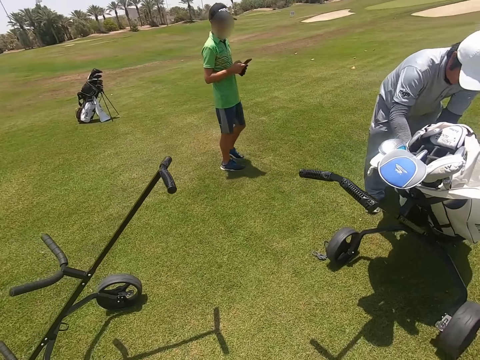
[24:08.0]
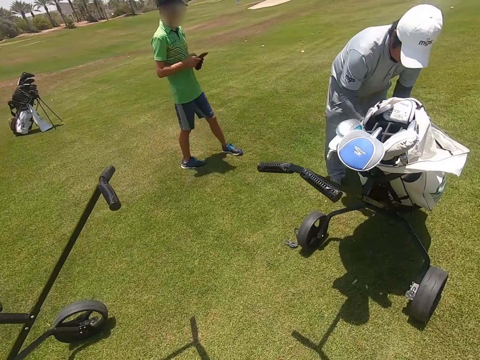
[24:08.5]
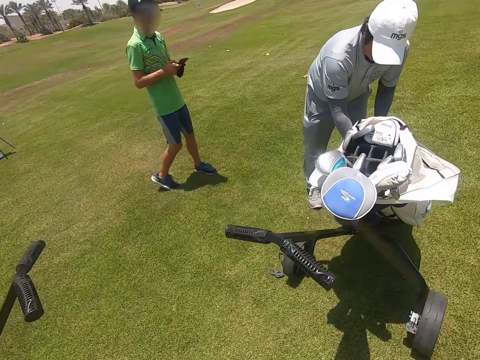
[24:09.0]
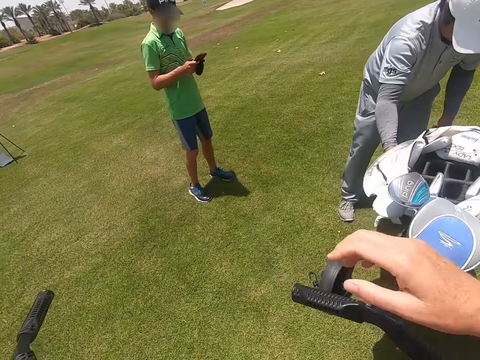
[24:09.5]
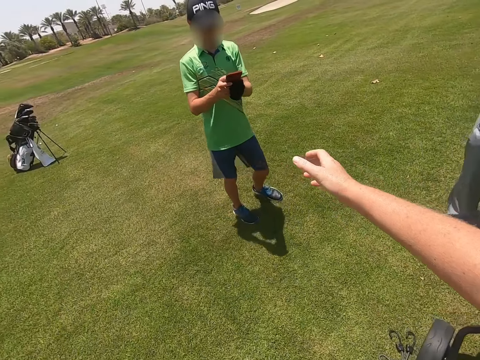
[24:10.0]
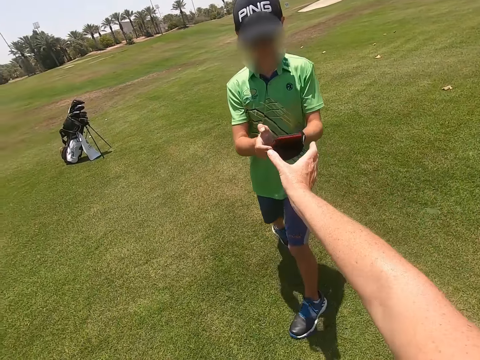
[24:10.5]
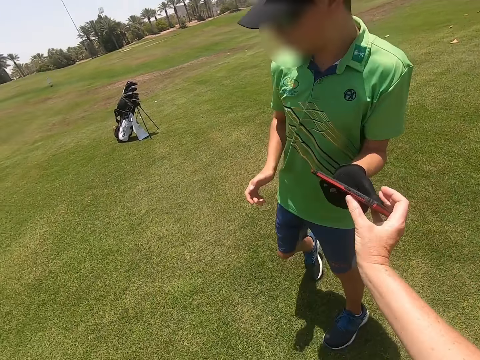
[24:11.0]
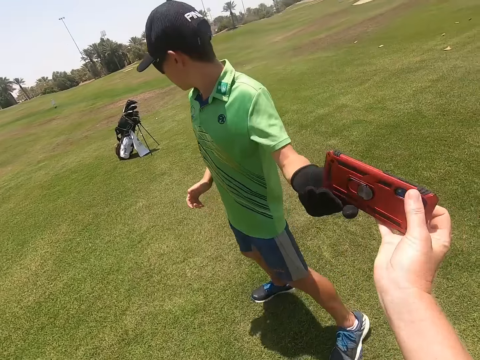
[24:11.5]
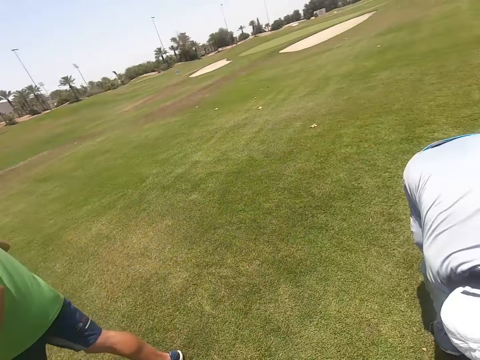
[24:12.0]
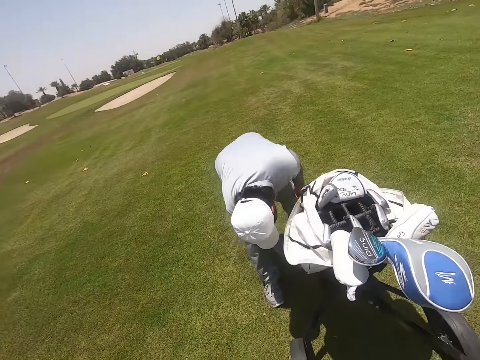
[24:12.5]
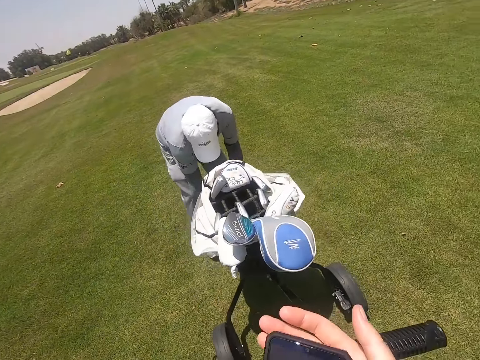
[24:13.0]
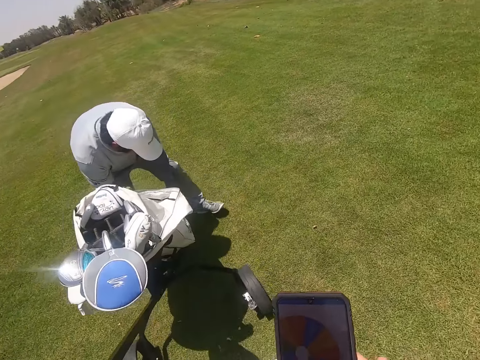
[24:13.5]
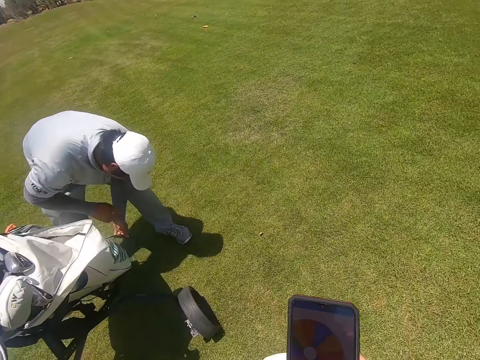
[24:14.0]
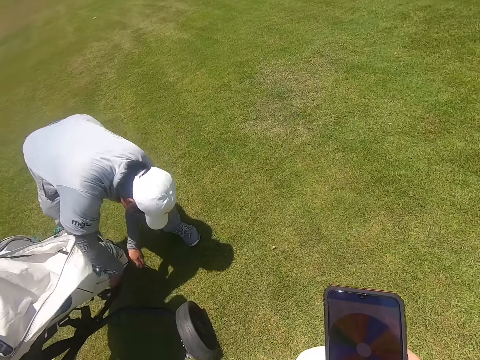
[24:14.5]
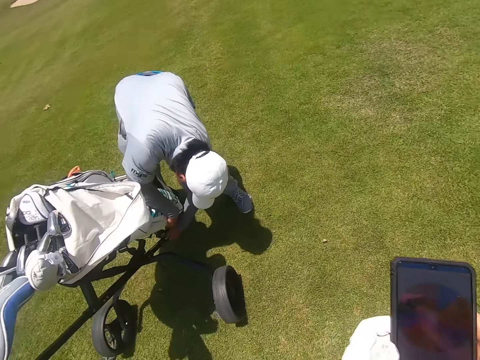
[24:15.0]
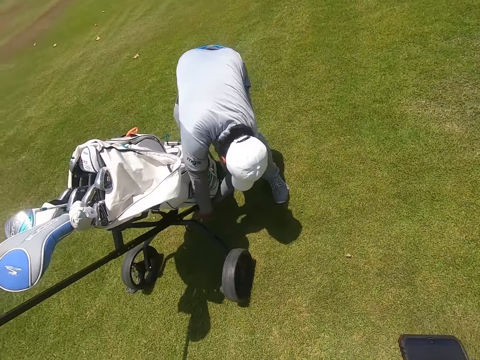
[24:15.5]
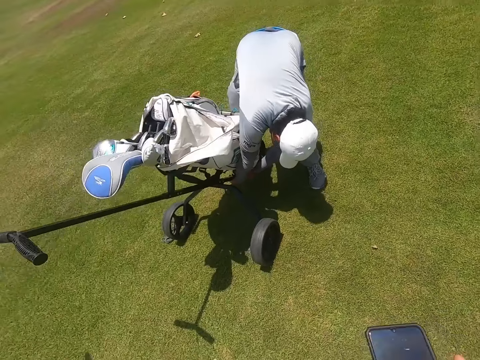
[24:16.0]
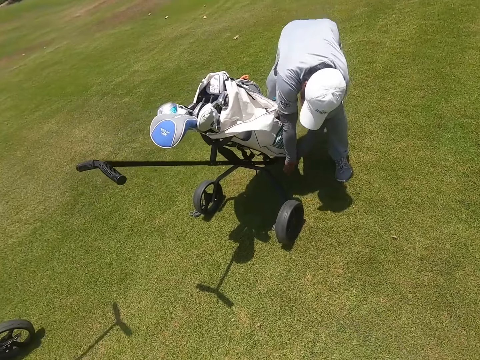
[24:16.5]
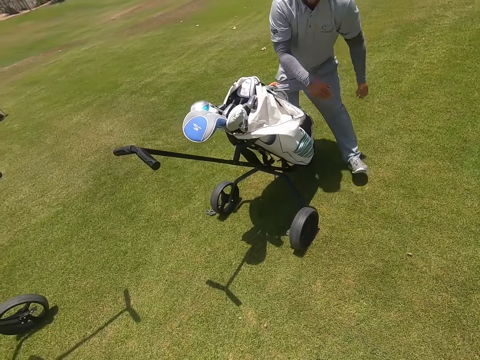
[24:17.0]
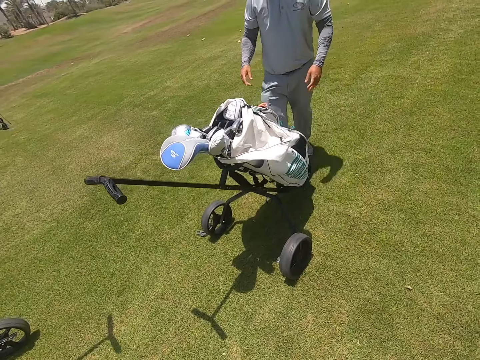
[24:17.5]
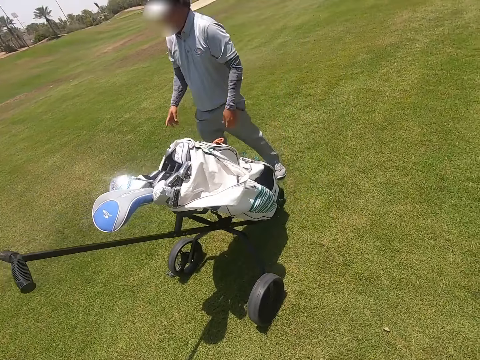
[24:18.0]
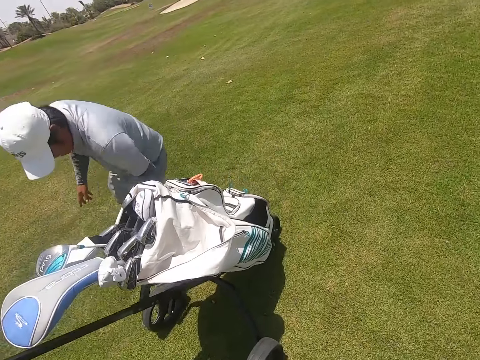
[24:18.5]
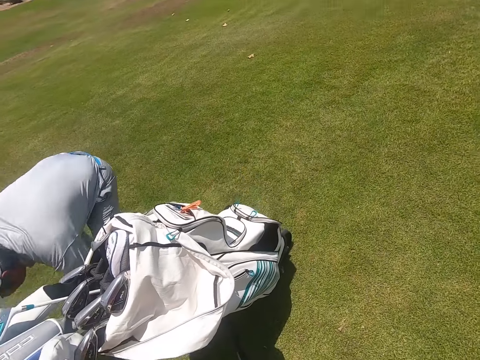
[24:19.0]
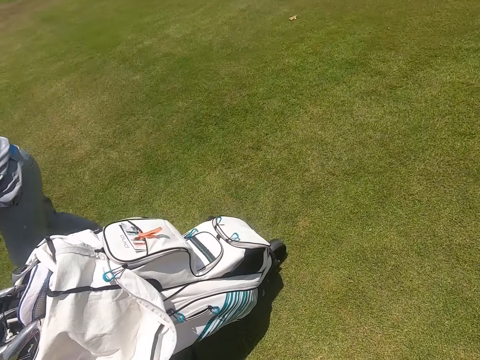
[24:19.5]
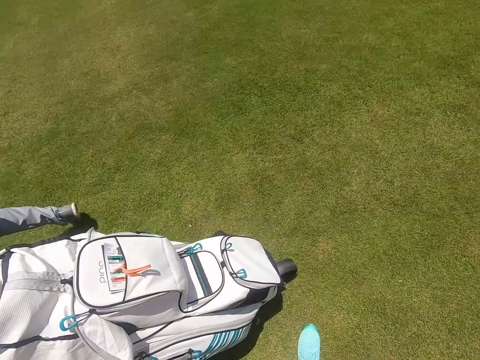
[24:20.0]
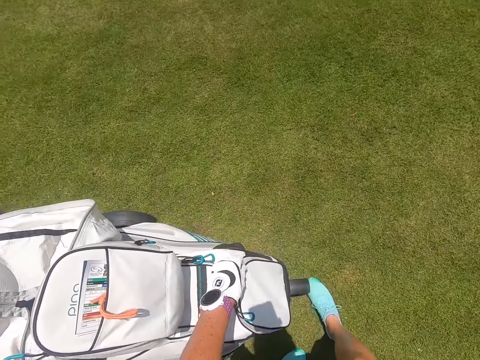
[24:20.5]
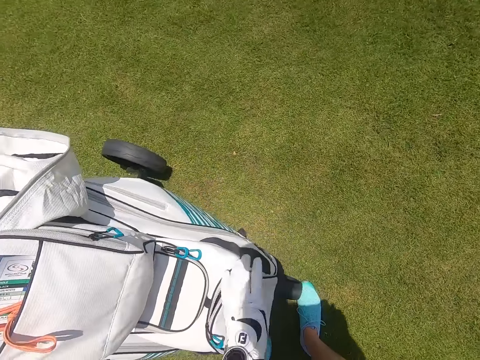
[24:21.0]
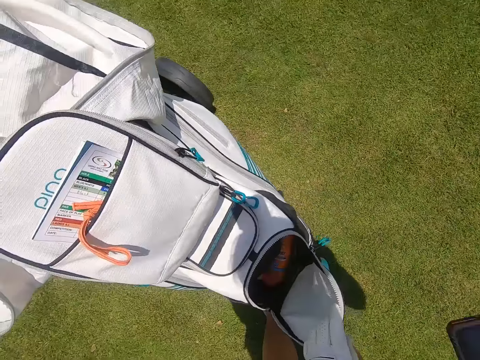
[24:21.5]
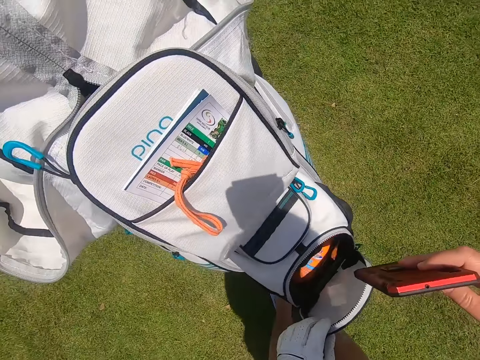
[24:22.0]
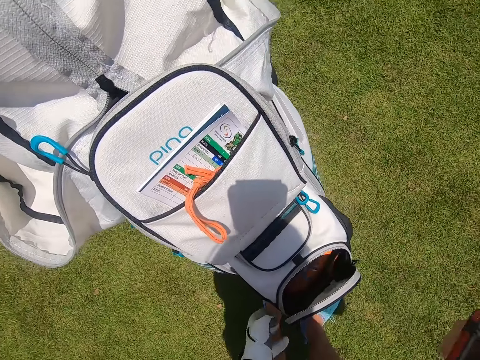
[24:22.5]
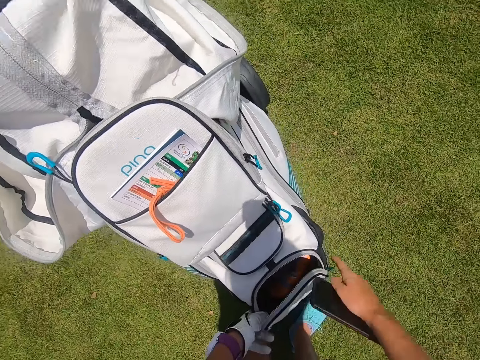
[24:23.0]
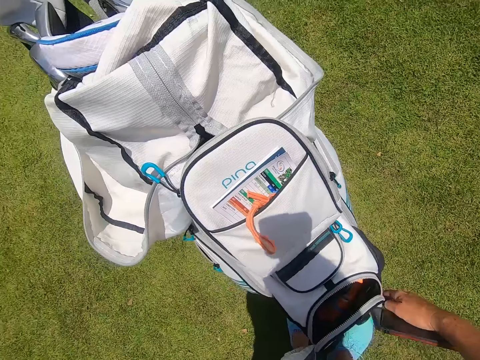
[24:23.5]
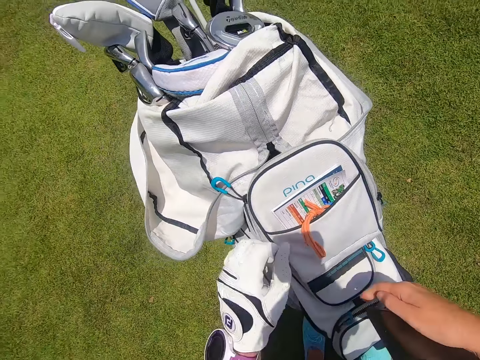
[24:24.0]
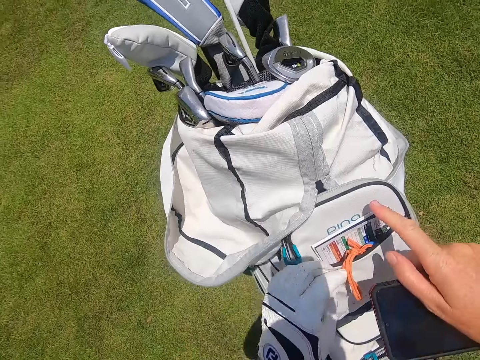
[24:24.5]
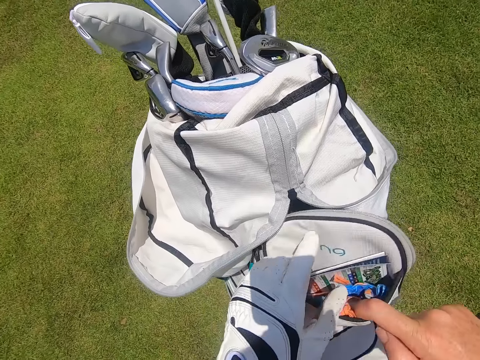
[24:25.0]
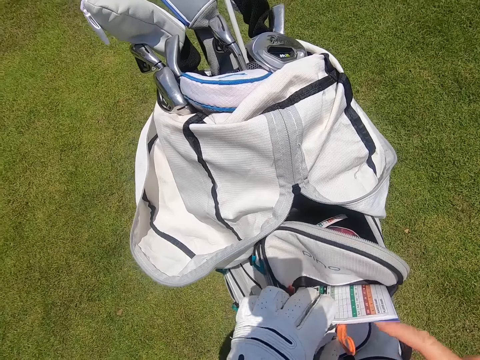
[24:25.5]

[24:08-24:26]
A person stands on the golf park and hands over the phone. The camera wearer picks up the phone from the person. A man arranges the golf bag. The camera wearer looks through the phone. The man ties the golf bag to the golf cart and walks on the golf park. The camera wearer opens the golf bag. They close the golf bag.

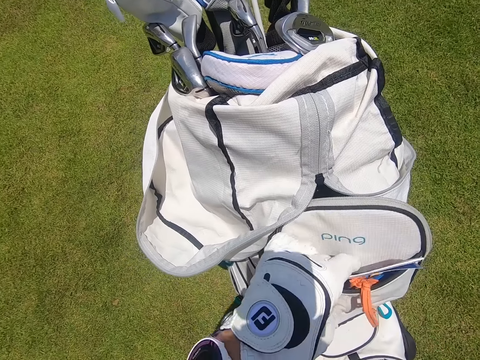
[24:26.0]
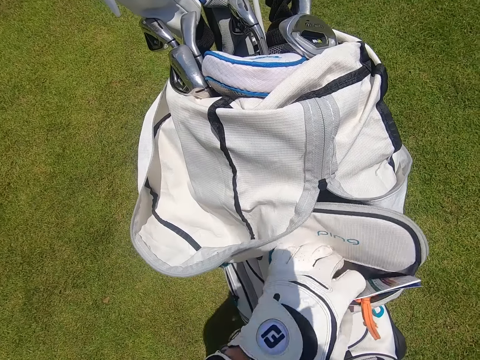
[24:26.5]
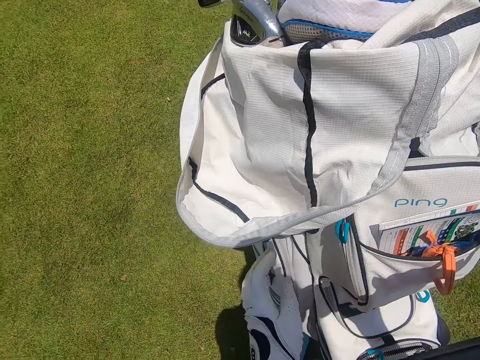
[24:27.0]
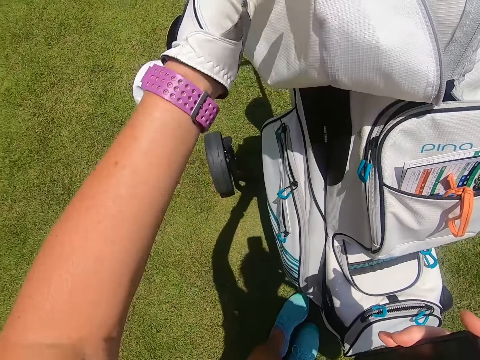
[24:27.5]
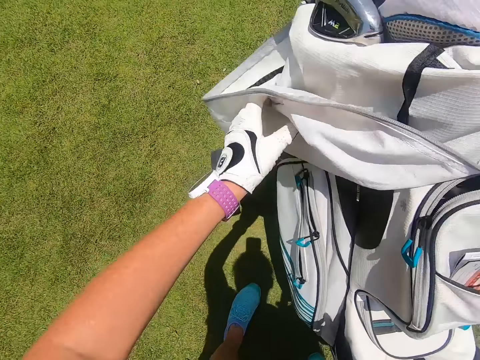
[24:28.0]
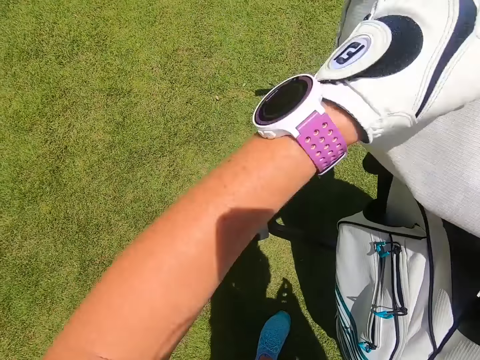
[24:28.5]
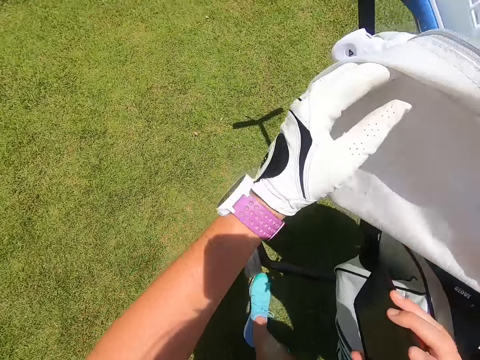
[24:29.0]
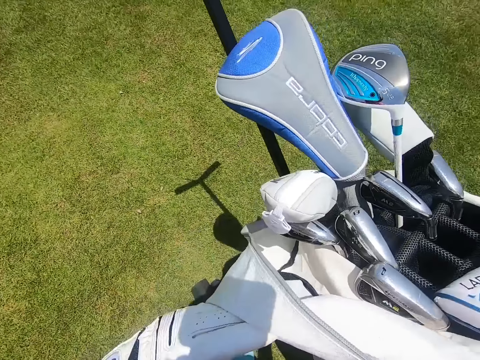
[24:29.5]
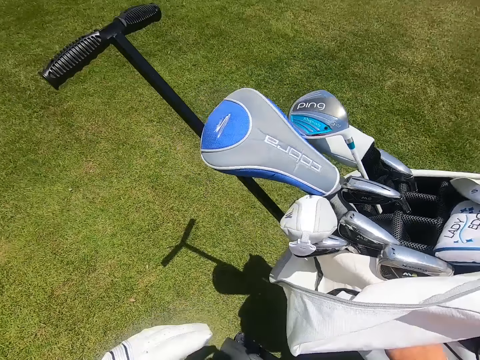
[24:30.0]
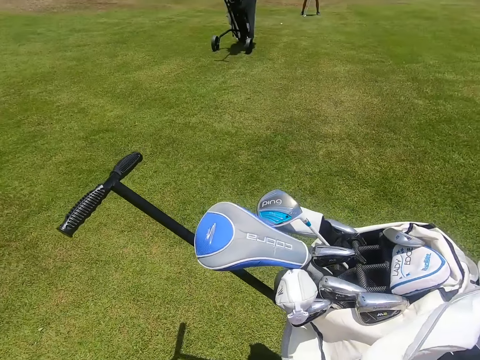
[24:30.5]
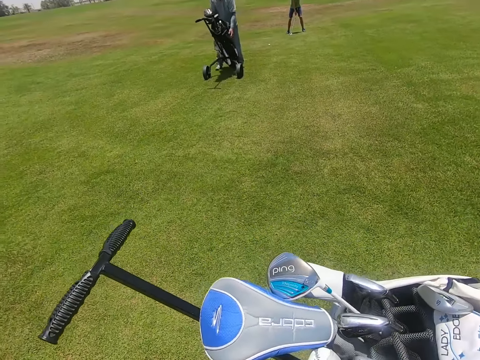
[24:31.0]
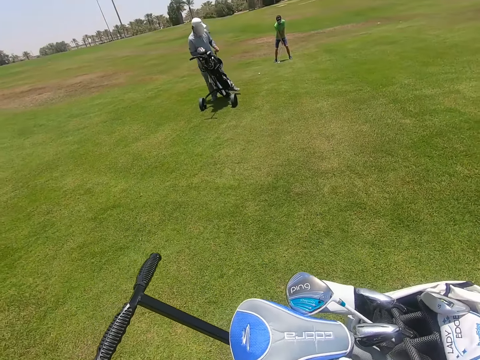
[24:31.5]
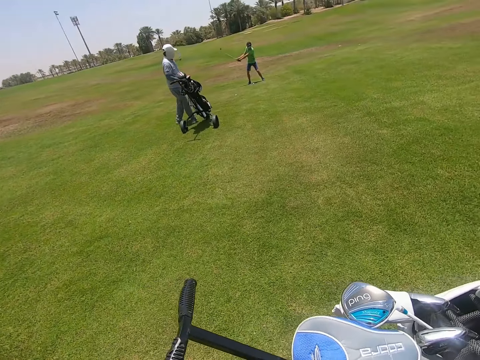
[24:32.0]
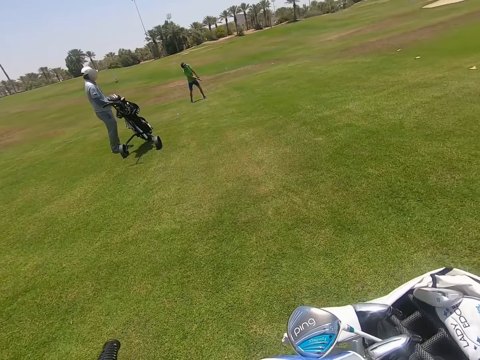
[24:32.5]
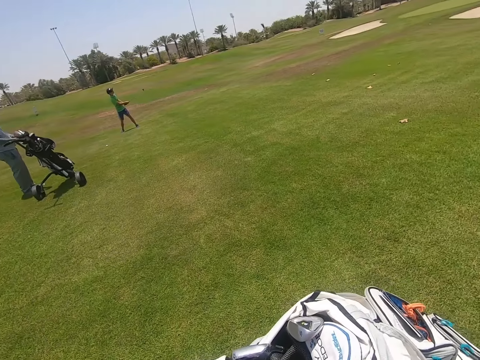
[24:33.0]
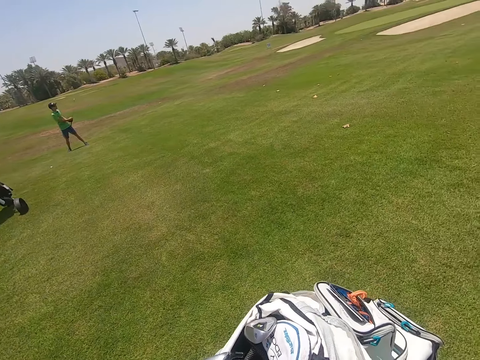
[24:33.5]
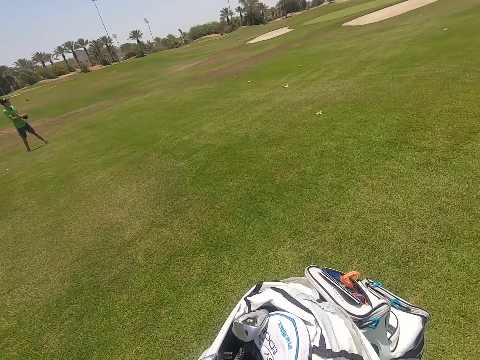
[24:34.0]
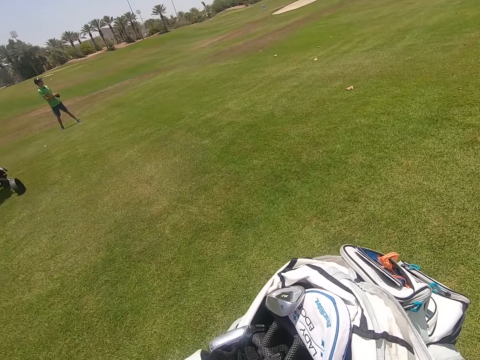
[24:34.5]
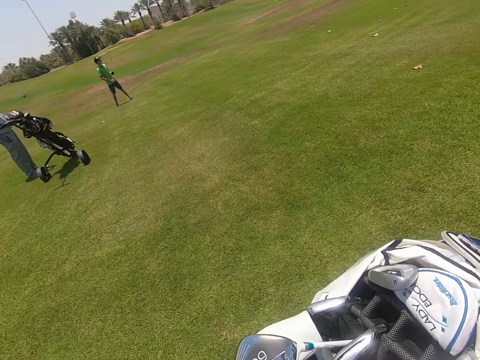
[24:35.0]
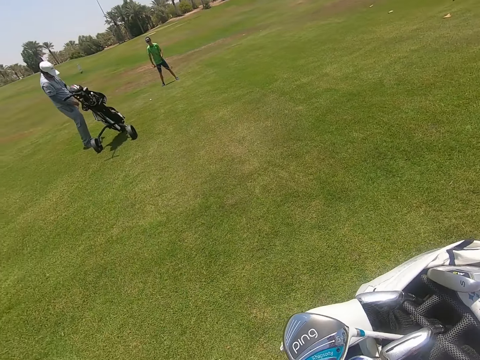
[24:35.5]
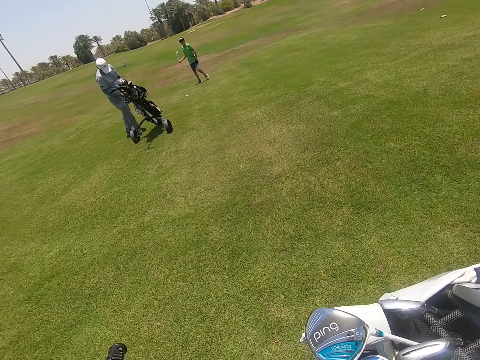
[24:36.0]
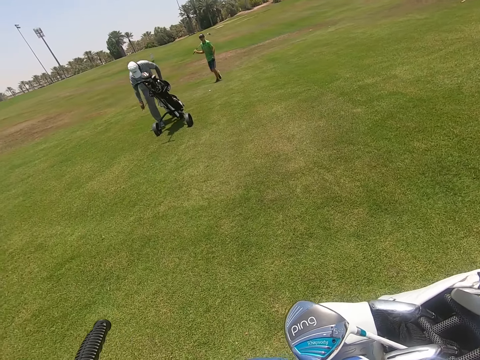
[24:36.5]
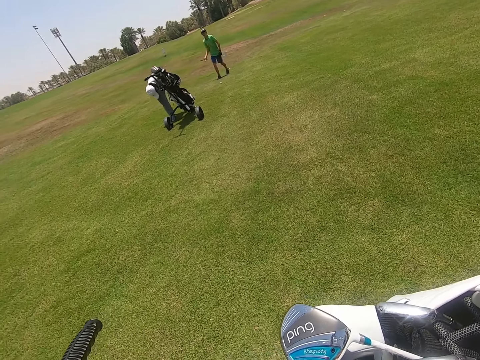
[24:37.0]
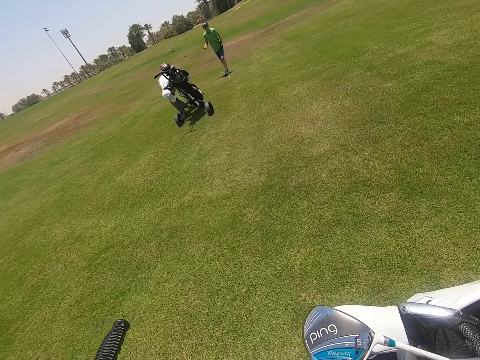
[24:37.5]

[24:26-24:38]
The camera wearer touches the golf bag. They place the phone in the golf bag. A person swings the golf club. The person walks on the golf park.
